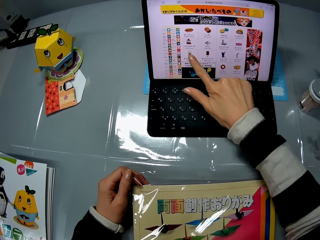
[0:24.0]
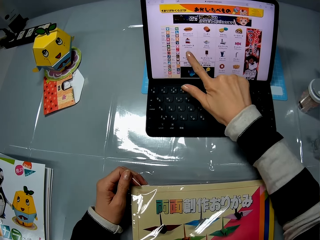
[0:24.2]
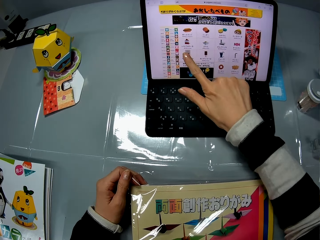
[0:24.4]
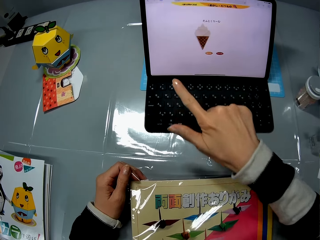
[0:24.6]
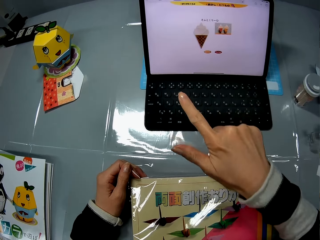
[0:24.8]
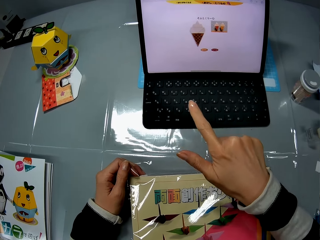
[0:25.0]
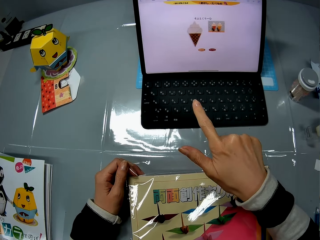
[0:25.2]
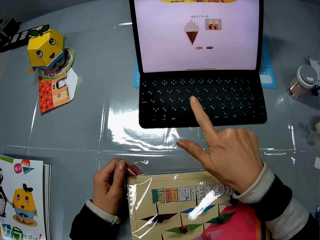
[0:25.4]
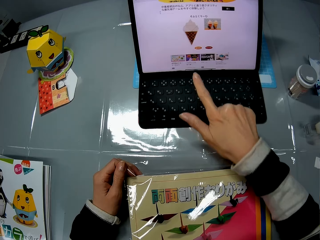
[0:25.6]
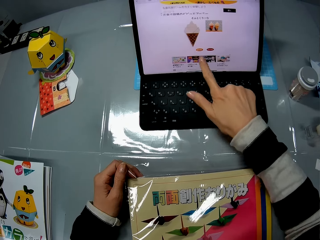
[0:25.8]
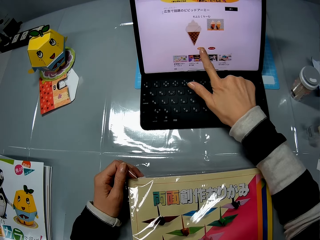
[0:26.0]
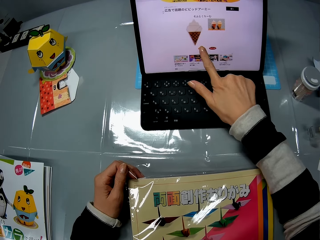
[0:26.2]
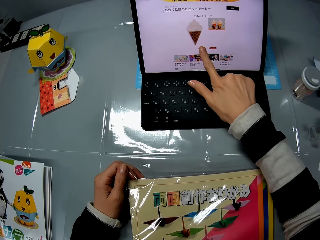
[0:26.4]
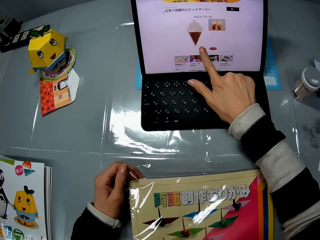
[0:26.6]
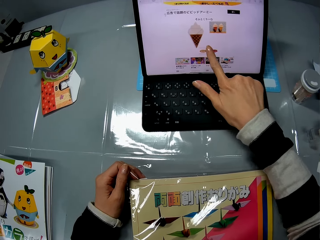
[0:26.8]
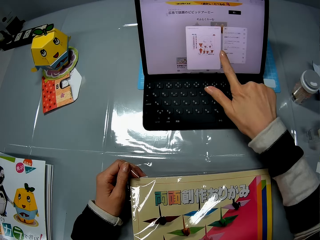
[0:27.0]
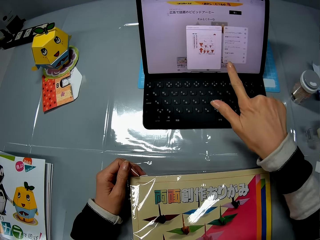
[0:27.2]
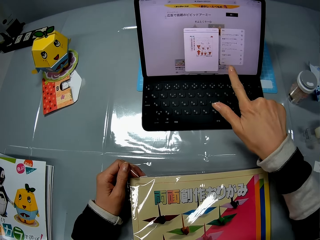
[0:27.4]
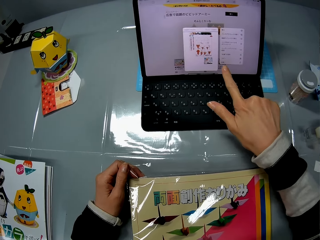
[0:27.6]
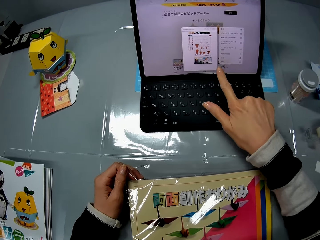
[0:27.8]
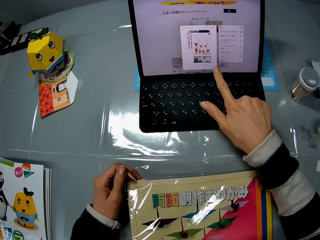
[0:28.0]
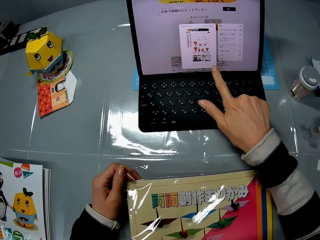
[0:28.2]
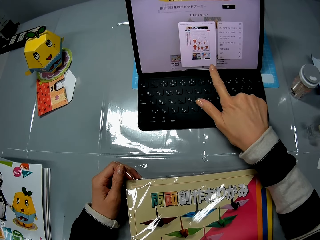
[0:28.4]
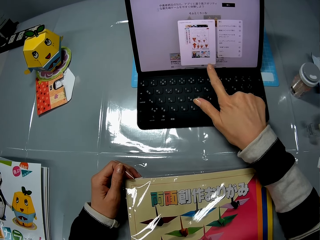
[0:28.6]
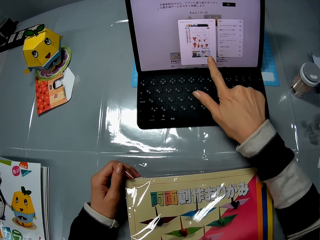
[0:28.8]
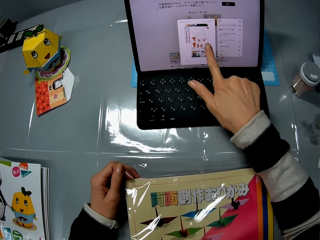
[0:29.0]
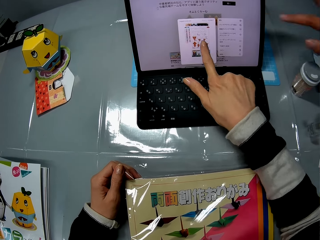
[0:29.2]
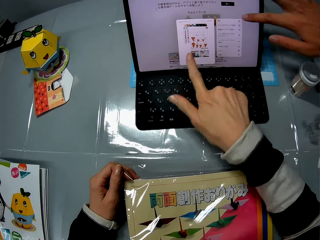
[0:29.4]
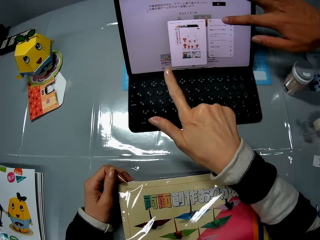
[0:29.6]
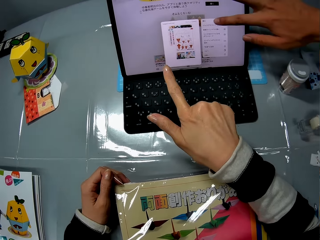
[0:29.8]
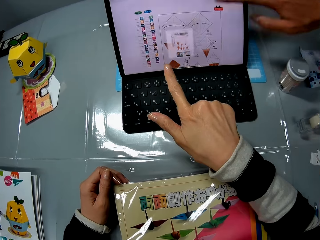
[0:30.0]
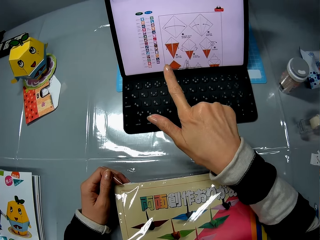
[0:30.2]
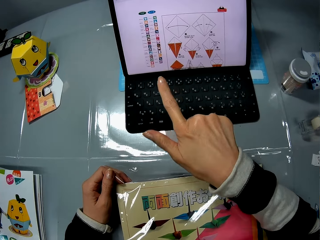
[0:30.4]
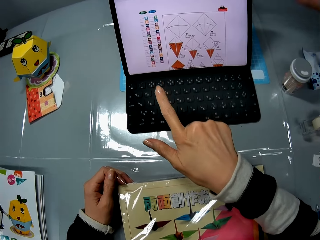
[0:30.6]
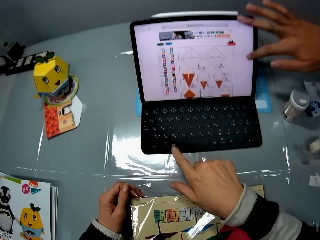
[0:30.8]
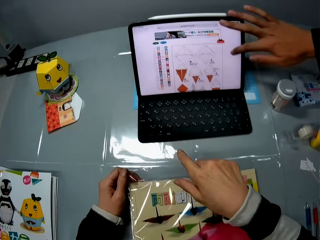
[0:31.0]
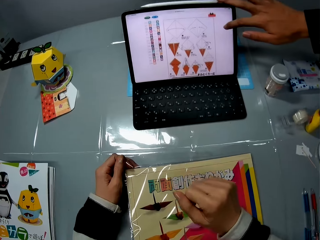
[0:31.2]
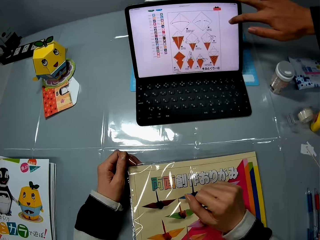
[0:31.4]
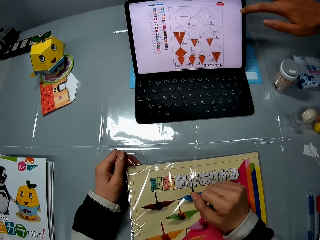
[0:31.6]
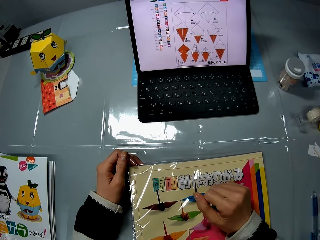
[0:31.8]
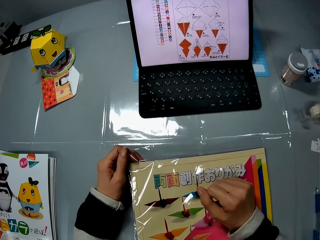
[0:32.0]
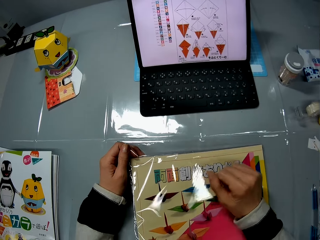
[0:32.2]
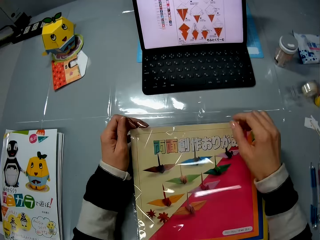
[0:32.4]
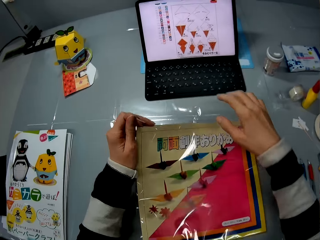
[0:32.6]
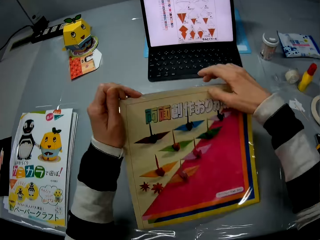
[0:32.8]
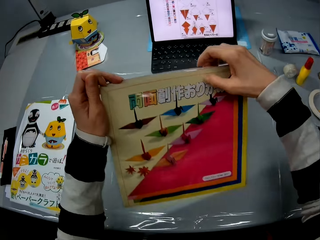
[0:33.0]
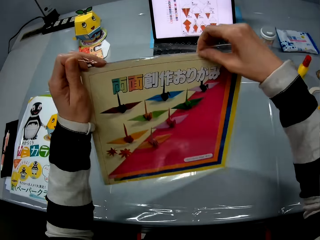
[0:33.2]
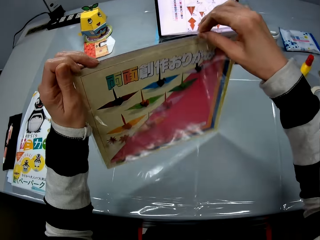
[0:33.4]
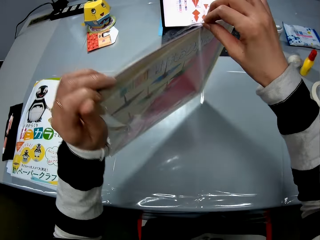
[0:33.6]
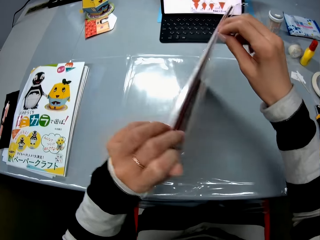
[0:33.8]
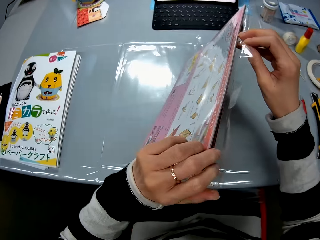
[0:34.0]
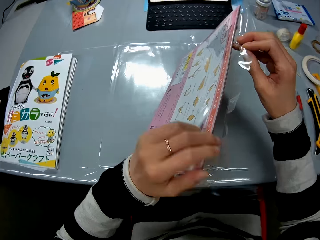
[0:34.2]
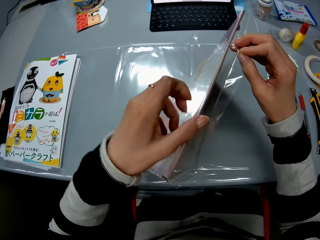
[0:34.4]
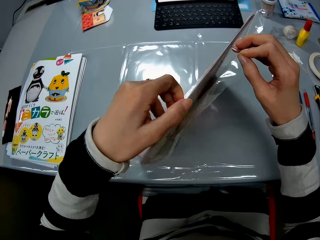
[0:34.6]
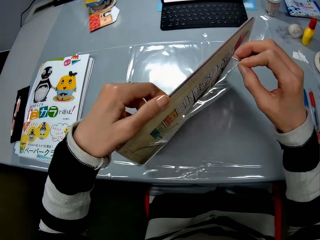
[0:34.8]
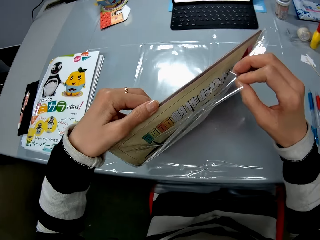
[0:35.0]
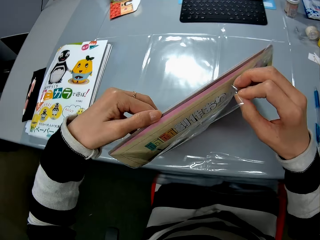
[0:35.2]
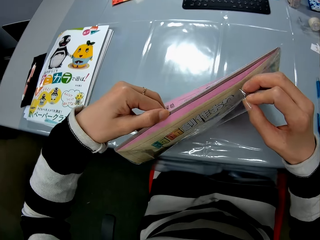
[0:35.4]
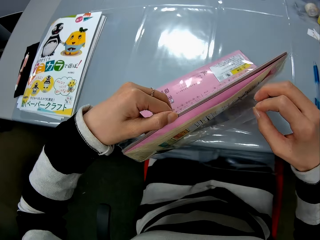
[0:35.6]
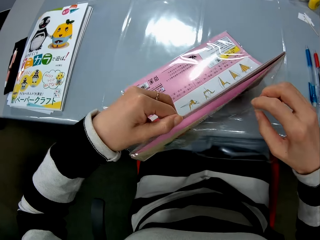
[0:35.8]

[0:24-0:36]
The camera wearer operates the laptop on the table with her right hand. She touches the touchscreen laptop. A man operates the laptop on the table with his right hand. The man touches the touchscreen laptop. The camera wearer picks up the pack of sheets from the table.

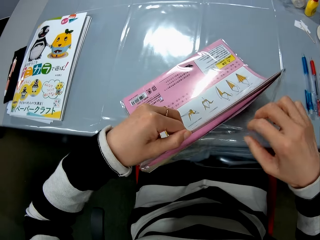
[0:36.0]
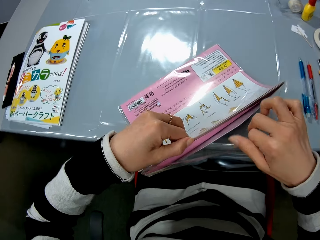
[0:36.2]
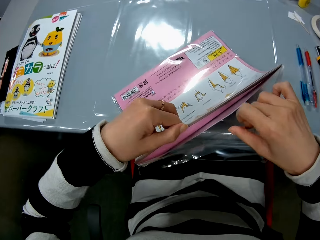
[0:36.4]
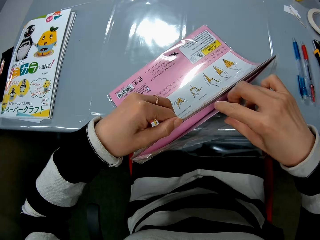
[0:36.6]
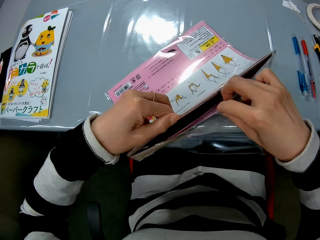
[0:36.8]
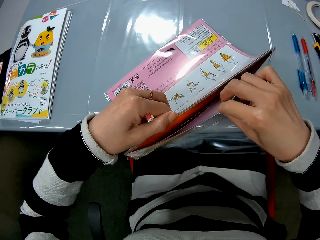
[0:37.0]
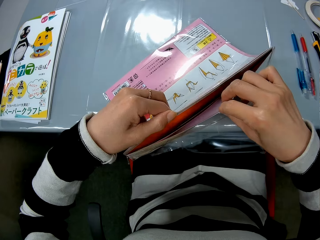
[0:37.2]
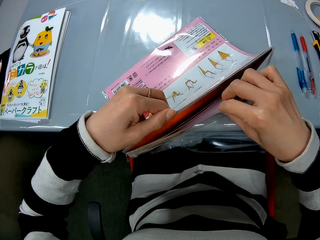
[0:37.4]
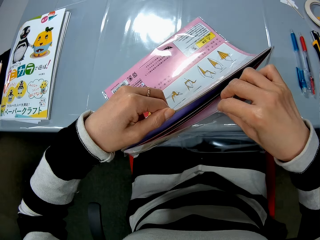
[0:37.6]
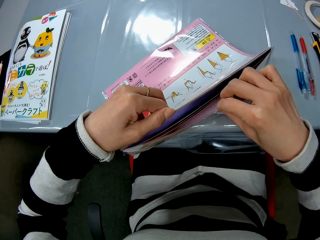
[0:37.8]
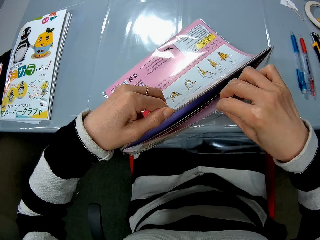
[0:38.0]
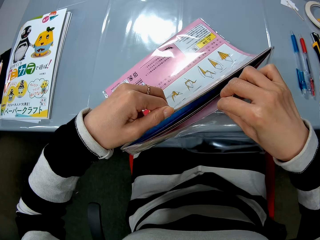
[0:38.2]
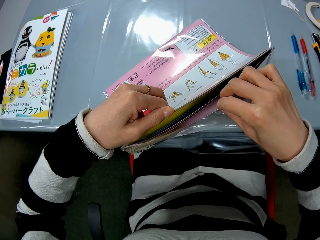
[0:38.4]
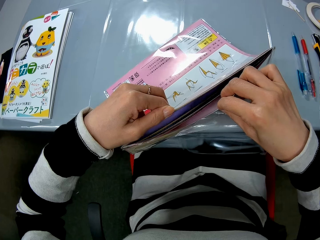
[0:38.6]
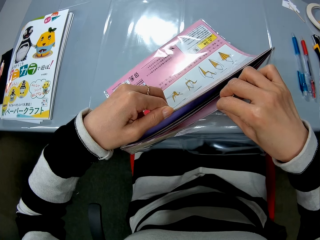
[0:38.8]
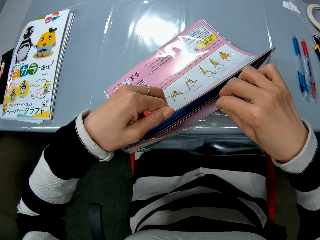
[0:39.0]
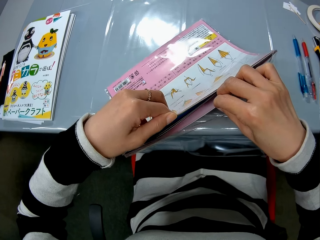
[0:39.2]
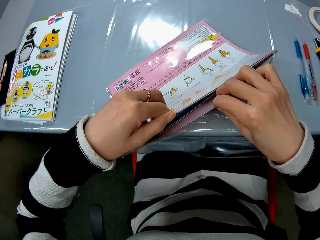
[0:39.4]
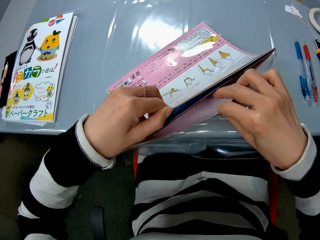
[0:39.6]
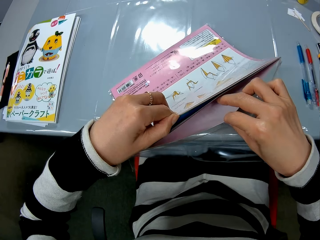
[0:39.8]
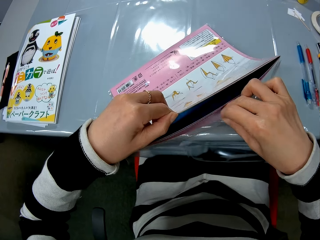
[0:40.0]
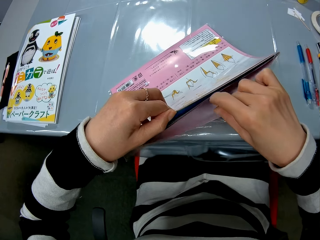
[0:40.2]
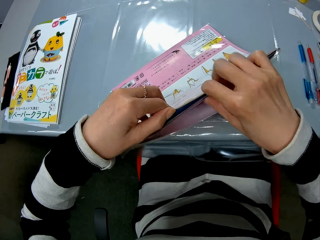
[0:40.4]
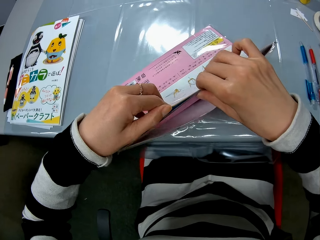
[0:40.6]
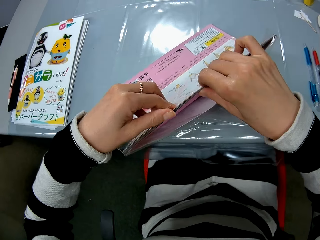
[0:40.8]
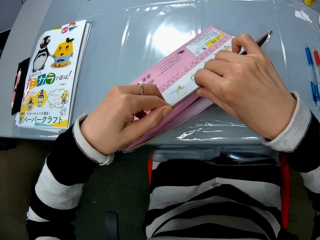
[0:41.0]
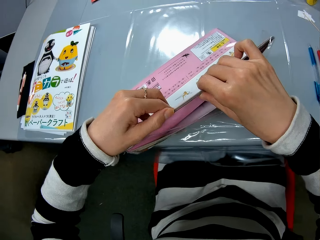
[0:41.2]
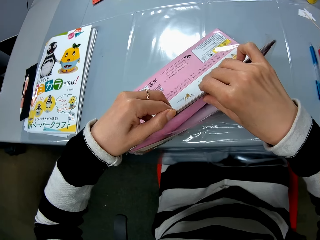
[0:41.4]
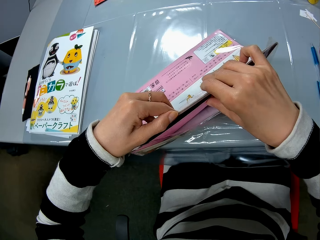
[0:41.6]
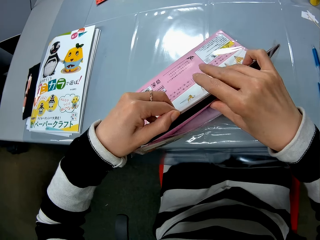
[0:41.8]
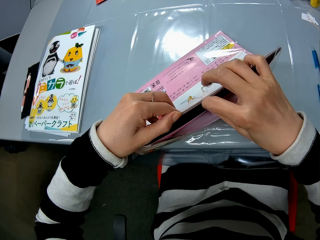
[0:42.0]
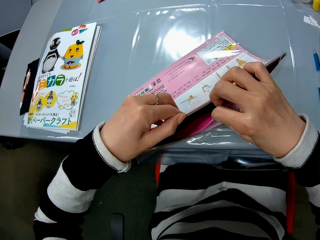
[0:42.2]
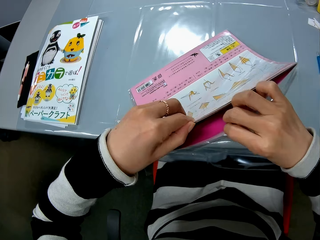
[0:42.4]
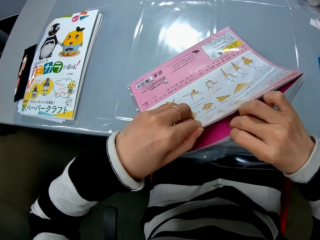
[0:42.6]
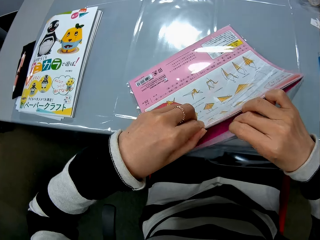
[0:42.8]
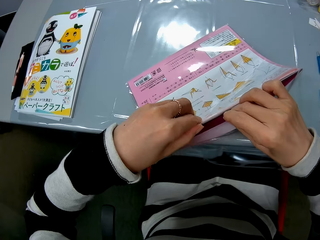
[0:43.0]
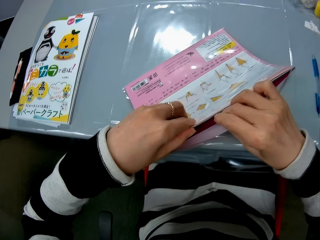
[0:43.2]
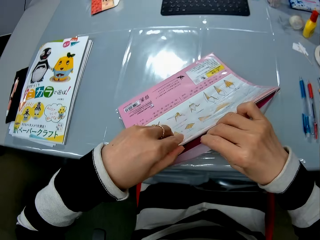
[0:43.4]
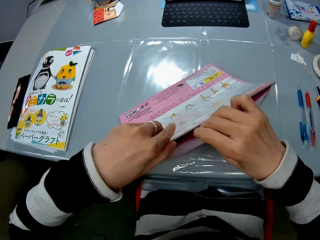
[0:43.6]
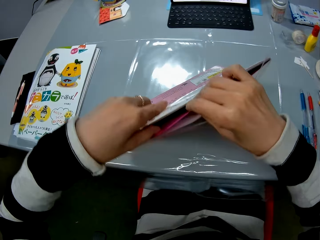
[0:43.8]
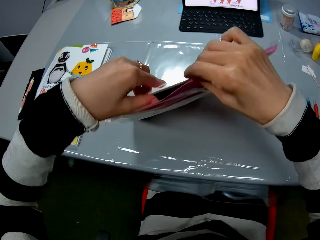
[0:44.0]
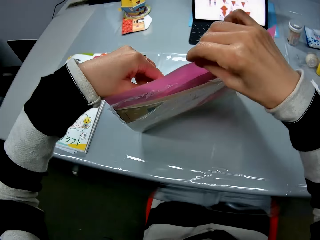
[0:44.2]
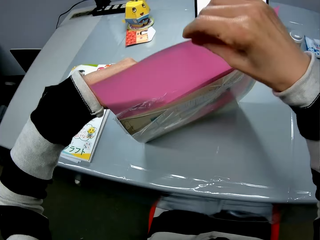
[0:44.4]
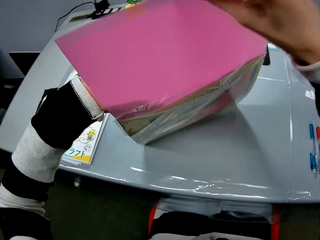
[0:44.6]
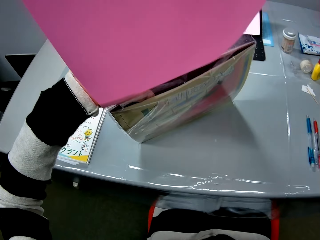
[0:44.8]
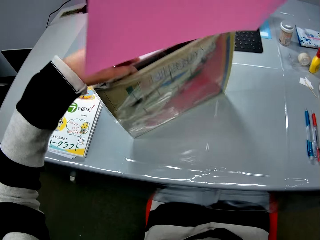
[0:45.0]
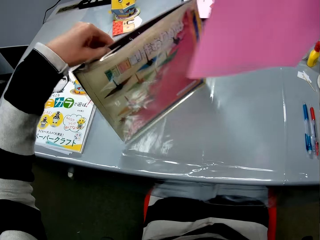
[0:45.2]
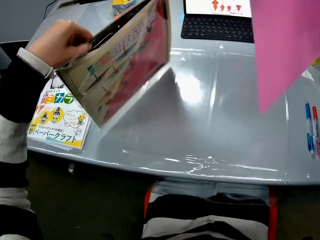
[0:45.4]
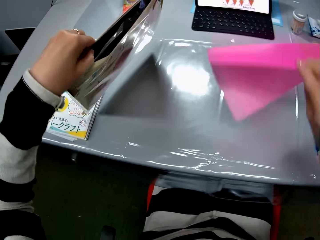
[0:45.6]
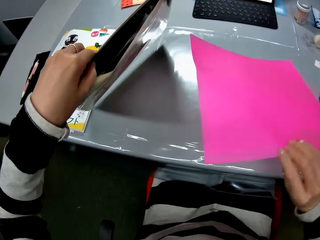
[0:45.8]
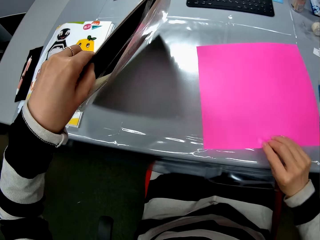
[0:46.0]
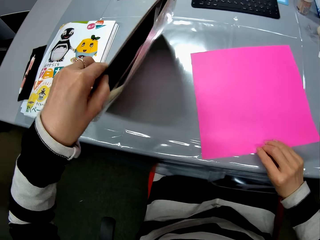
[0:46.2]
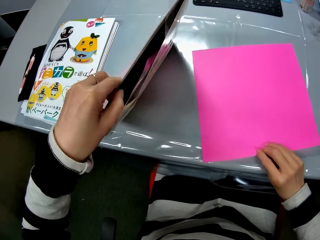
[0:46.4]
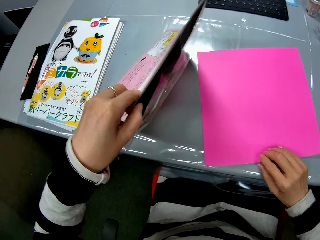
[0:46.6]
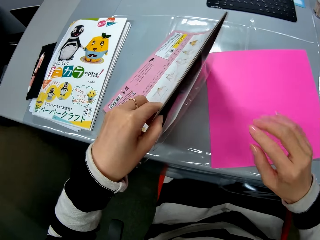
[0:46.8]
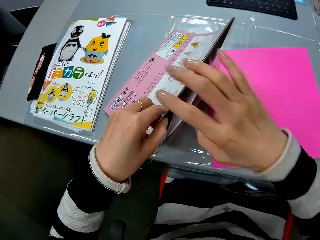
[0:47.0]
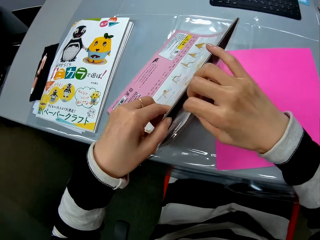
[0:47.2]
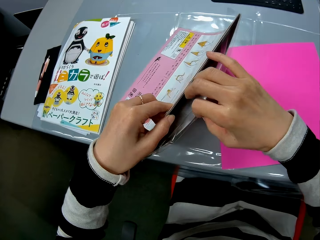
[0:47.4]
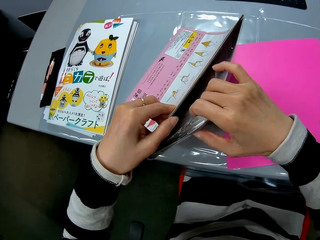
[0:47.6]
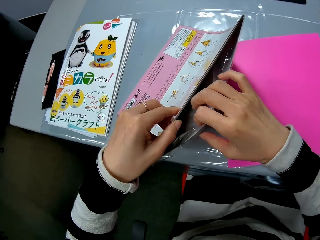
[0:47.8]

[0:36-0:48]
The camera wearer browses through the sheets in the pack with her right hand. She removes the craft paper. She takes out a pink sheet from the pack of sheets with her right hand. She drops the pink sheet on the table.
